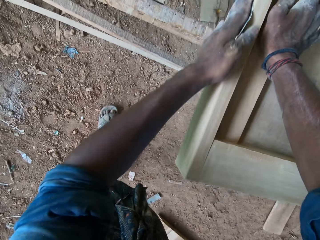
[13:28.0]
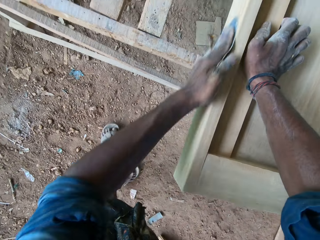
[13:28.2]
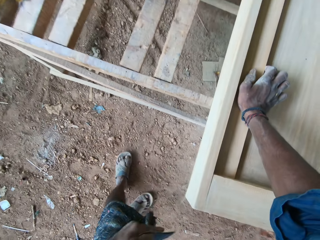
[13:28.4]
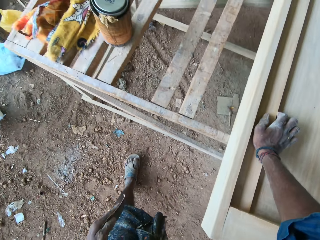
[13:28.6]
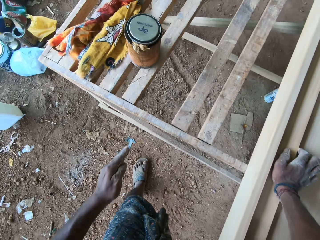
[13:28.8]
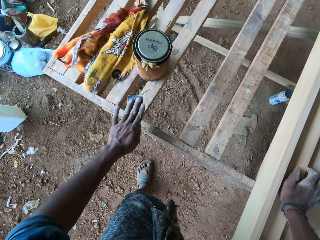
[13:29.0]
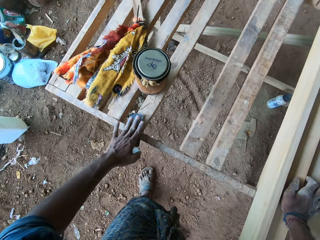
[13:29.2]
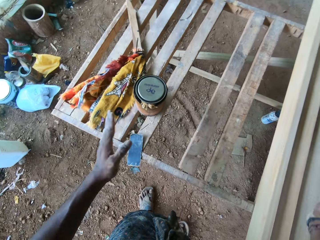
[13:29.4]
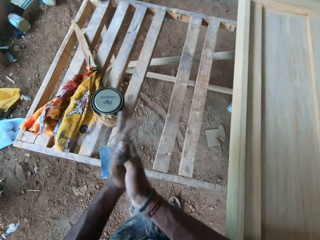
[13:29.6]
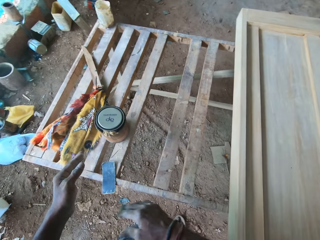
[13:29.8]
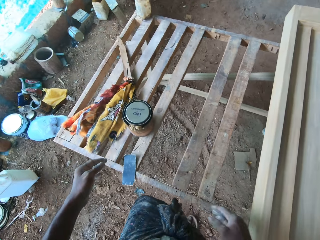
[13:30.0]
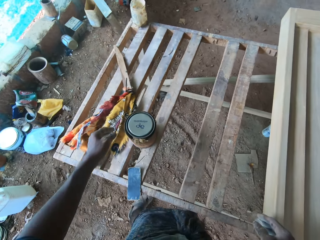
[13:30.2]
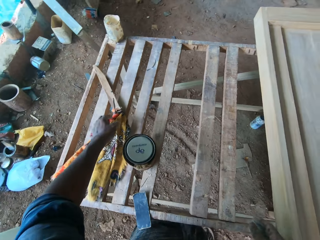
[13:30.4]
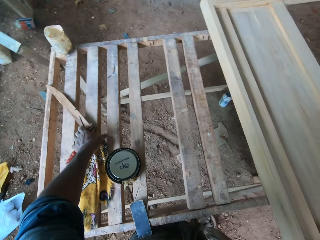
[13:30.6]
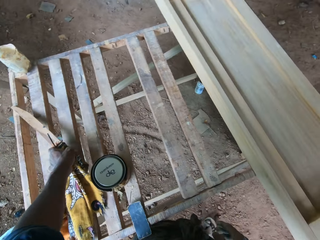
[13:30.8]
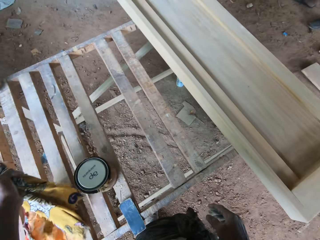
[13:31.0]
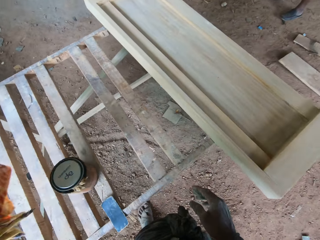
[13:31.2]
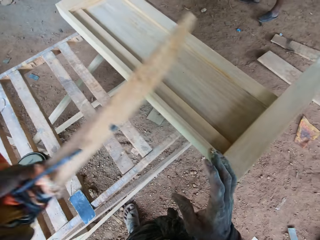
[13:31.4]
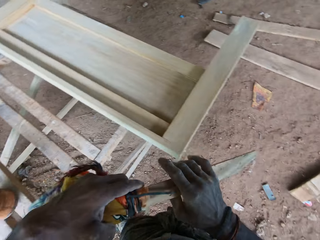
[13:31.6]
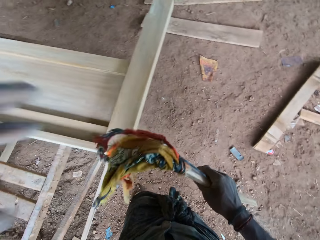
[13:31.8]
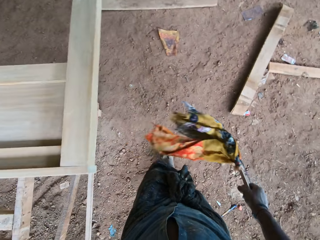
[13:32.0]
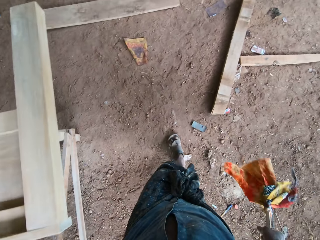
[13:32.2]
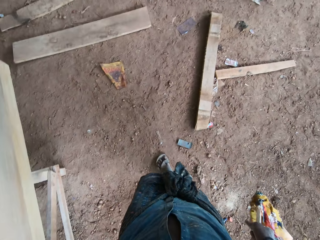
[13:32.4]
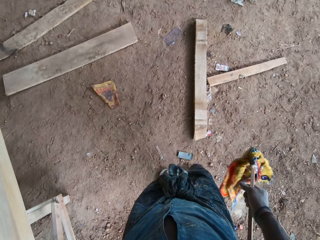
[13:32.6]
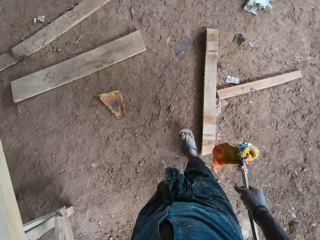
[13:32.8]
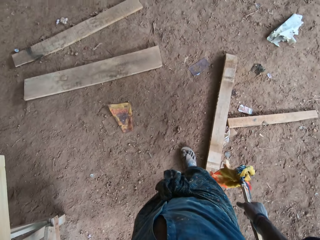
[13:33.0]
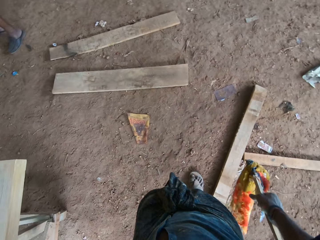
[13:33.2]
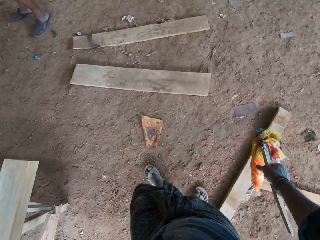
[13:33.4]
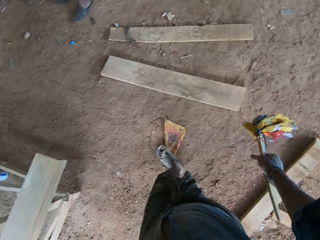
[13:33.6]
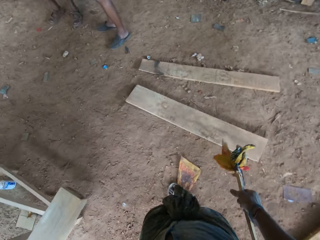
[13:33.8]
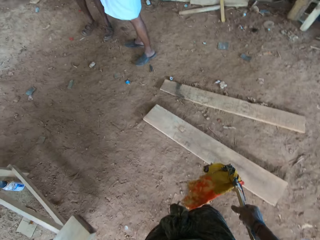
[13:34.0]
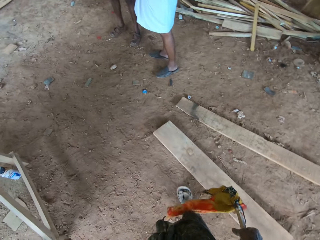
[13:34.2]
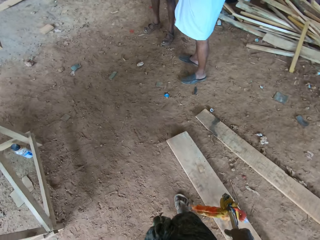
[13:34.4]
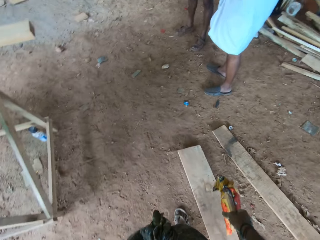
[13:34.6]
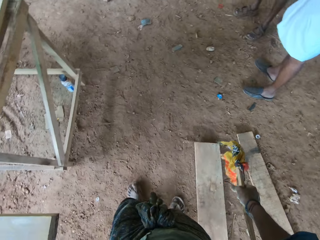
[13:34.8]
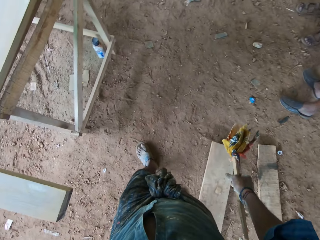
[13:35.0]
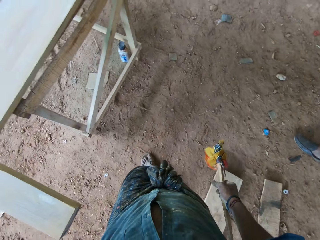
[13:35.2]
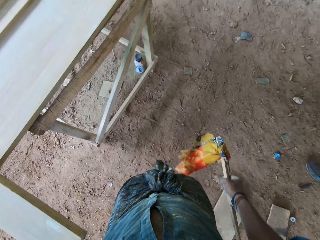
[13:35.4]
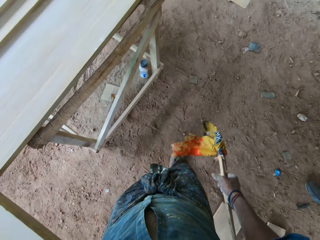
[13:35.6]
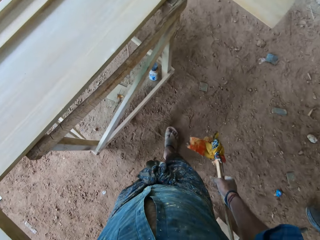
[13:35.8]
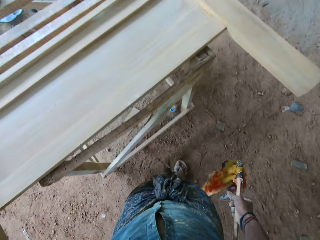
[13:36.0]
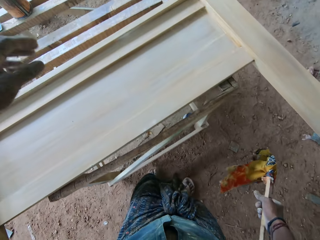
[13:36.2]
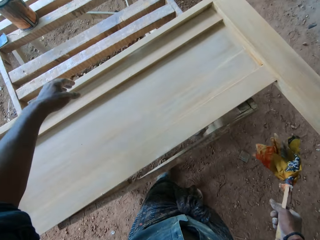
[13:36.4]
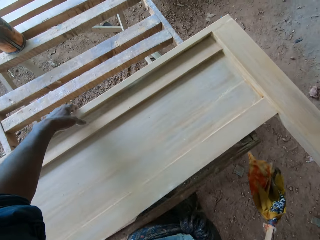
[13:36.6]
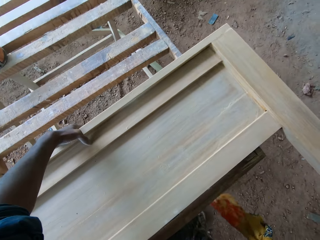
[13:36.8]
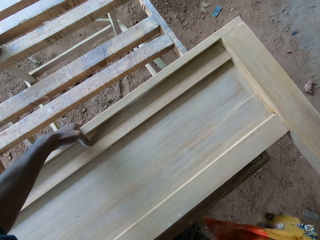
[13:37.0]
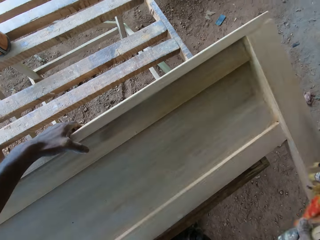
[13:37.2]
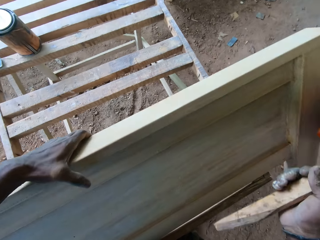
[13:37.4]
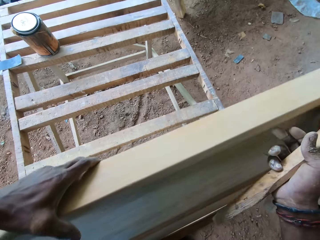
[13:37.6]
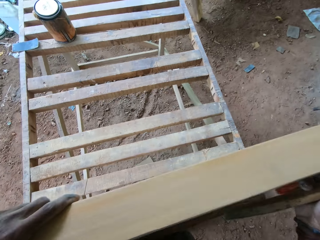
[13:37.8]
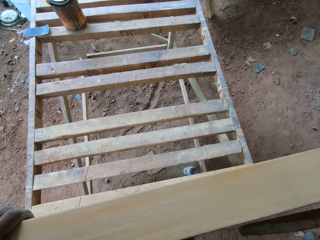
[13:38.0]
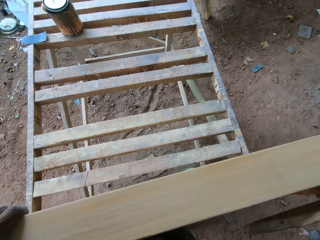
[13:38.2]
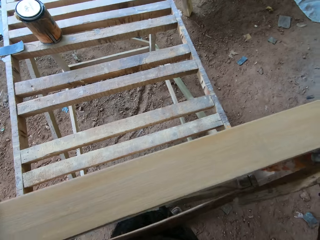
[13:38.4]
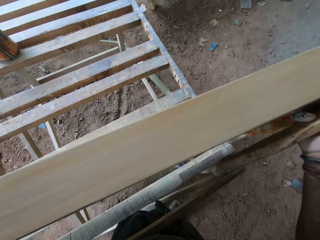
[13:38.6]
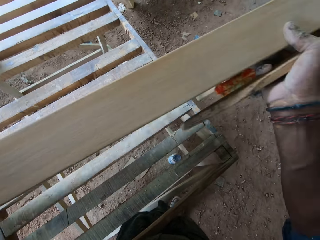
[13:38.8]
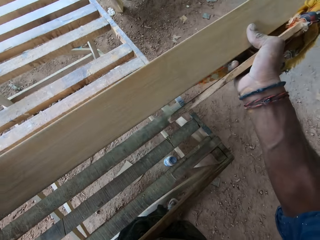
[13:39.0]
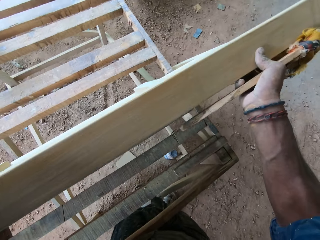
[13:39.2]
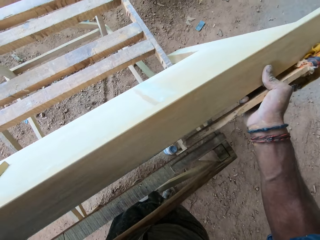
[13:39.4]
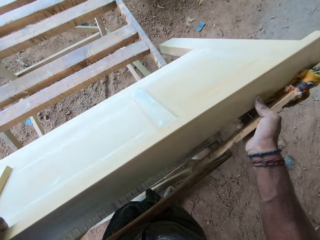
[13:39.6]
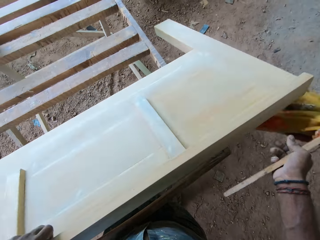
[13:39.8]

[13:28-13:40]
The camera wearer puts down the sandpaper on the wood with his left hand. He claps his hands. He picks up a dusting mitt with his left hand. He walks on the ground. He holds the dusting mitt with his right hand. He adjusts the wood. He lifts the furniture with his left hand.

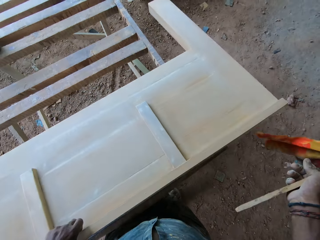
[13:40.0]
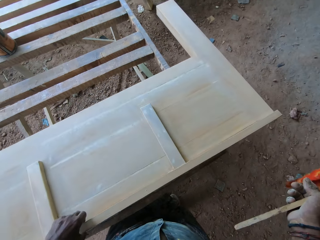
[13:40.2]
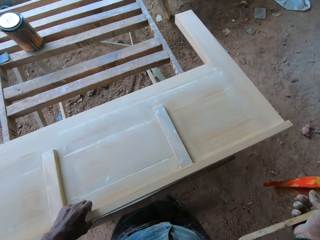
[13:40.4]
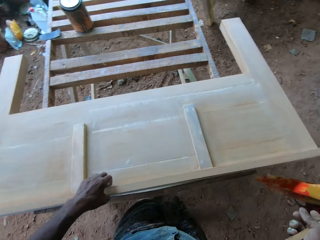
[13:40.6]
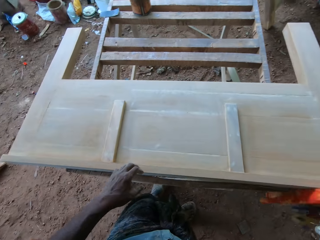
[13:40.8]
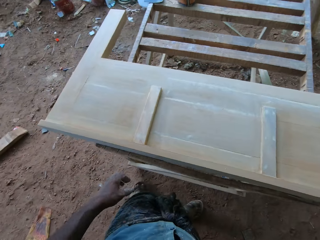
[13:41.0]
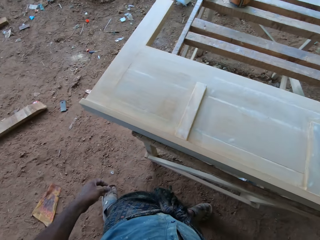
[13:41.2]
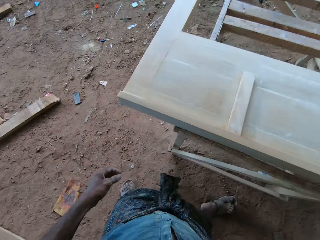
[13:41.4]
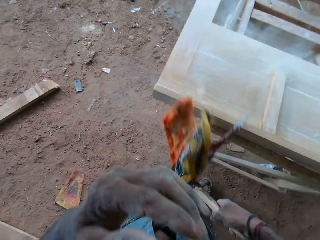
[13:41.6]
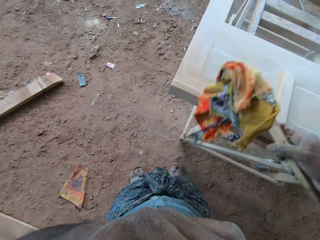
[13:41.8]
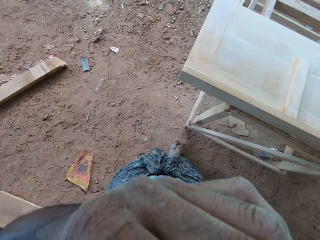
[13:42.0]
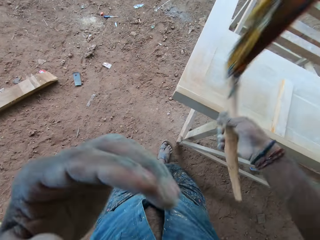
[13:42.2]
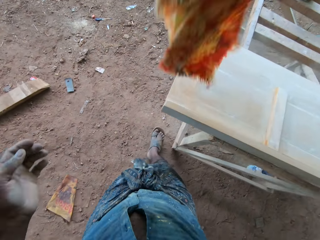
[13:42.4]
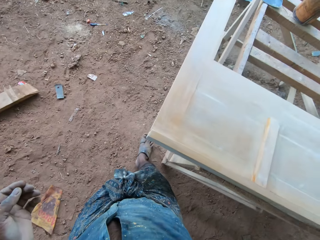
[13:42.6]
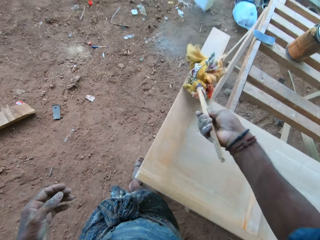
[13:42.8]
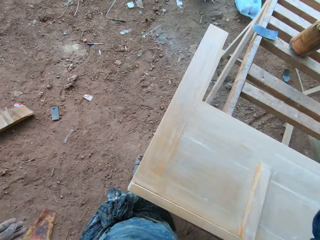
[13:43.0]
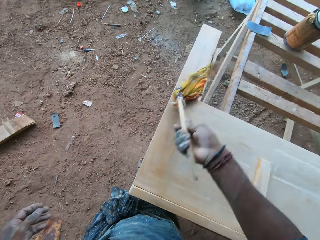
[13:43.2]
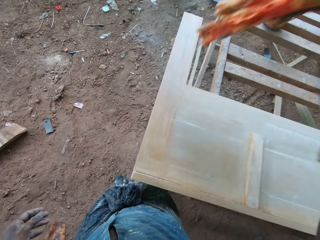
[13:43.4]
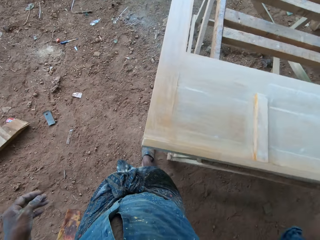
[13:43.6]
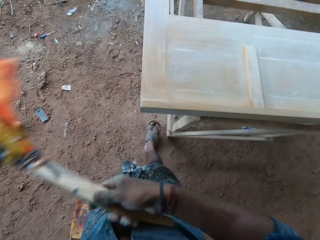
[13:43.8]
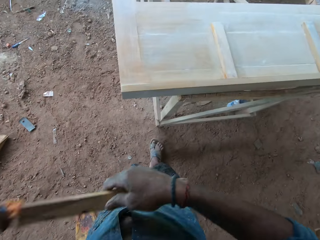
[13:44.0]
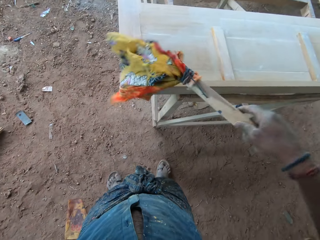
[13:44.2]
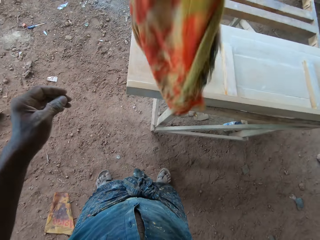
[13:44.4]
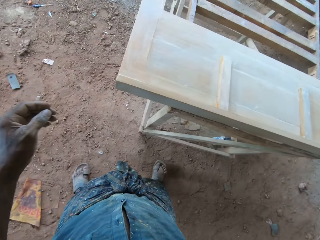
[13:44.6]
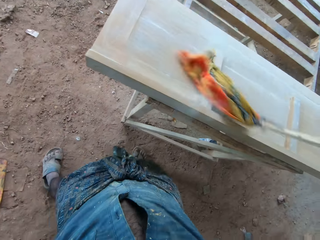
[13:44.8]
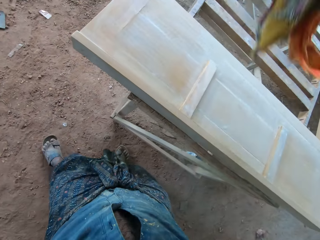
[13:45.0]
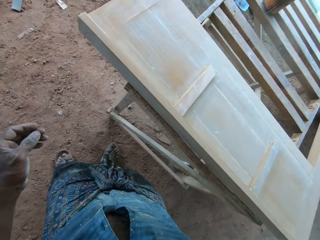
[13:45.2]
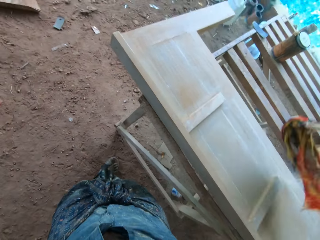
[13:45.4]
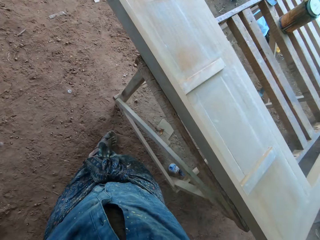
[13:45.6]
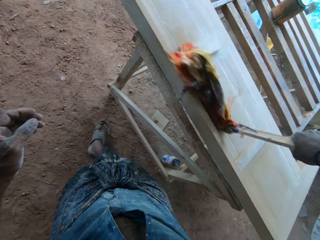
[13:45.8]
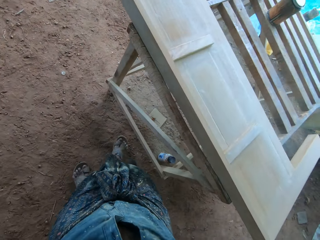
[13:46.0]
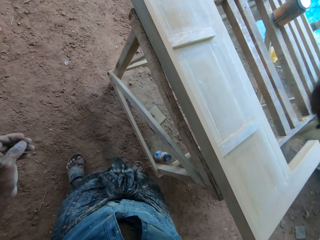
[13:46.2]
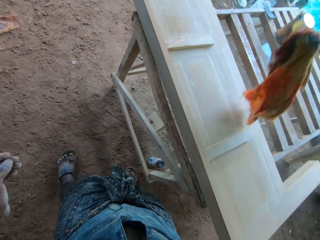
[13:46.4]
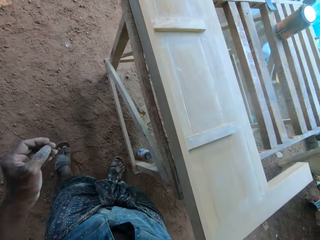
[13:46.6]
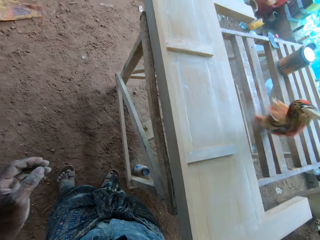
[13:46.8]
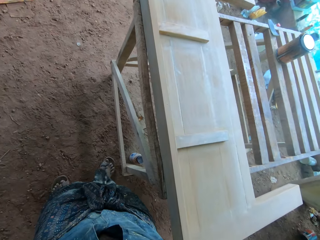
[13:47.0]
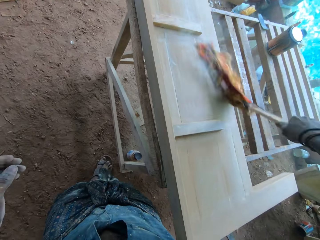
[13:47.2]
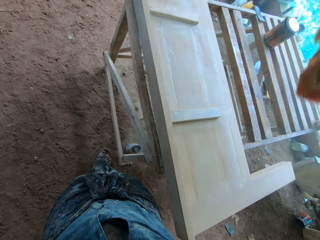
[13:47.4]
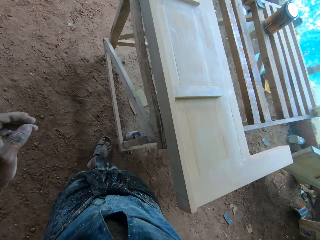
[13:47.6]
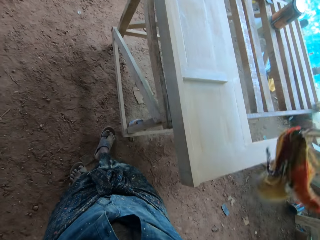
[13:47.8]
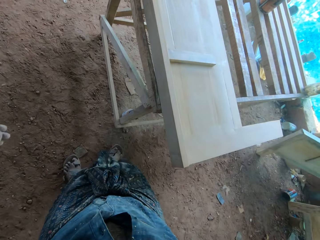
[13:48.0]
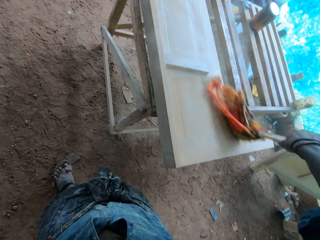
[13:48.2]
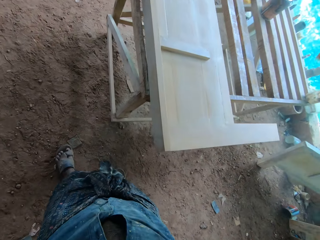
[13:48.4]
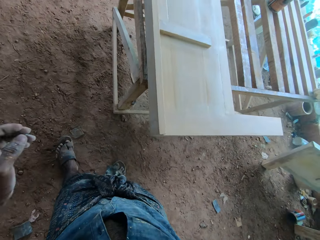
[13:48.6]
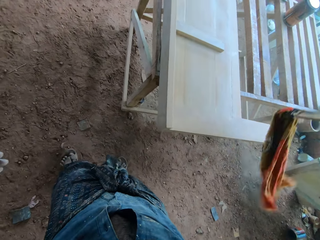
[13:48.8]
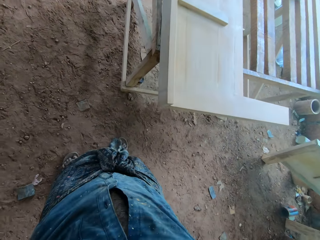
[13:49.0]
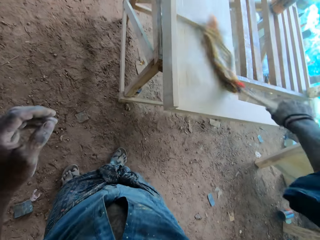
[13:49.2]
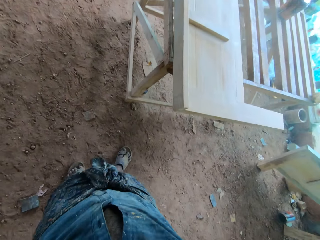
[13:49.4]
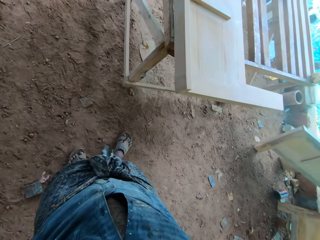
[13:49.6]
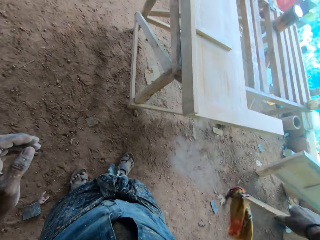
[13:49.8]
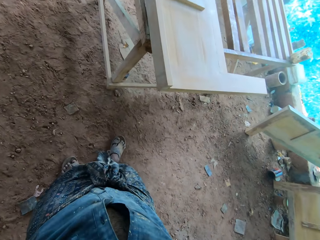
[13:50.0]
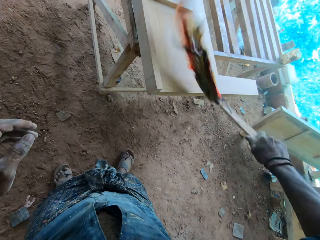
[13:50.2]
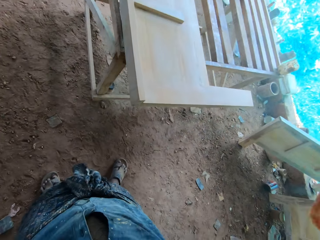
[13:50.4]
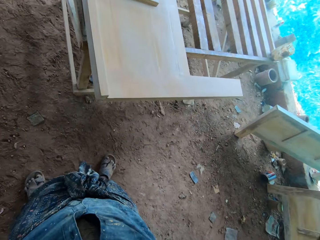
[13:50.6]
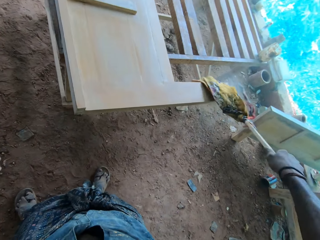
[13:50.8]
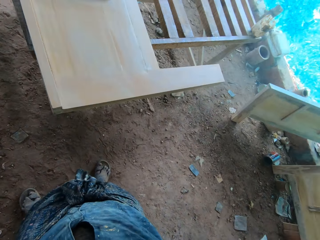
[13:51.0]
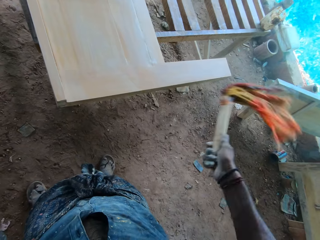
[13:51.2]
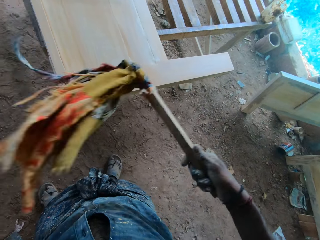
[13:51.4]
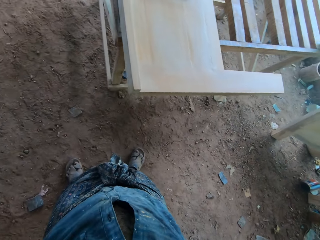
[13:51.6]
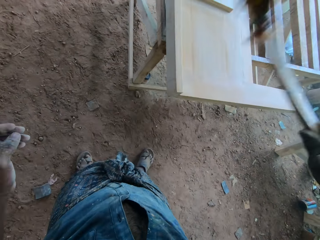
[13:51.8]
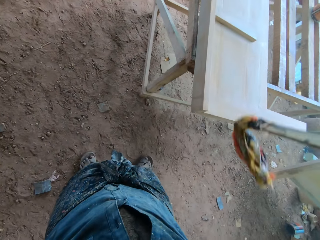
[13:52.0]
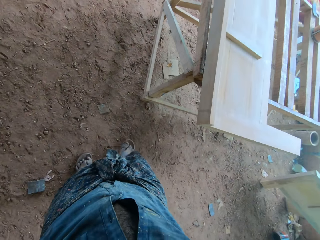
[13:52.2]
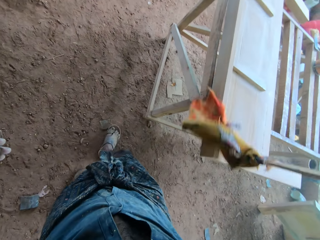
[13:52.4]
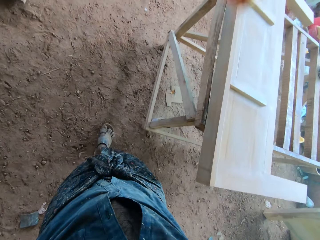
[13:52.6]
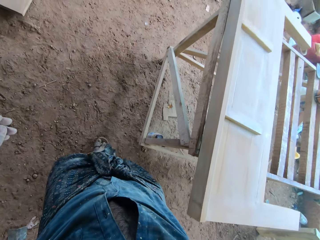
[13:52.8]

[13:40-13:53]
The camera wearer turns the furniture with his left hand. He wipes the wood with the wiper or dusting mitt. He lifts his hand. He wipes the dust from the wood. He wipes his left hand with the dusting mitt. He drops his hand. He wipes the furniture with the dusting mitt with his right hand.
